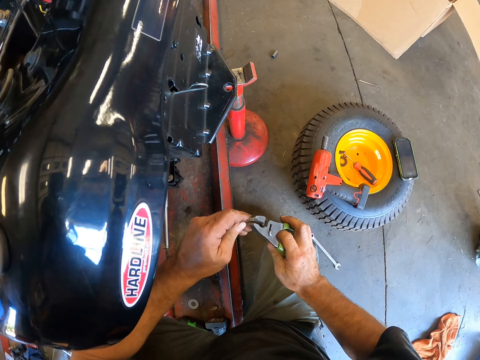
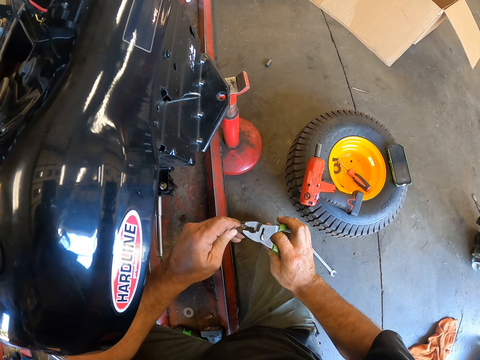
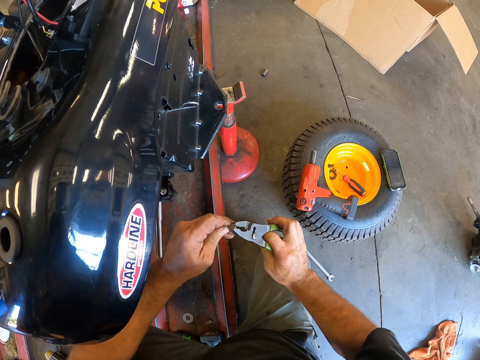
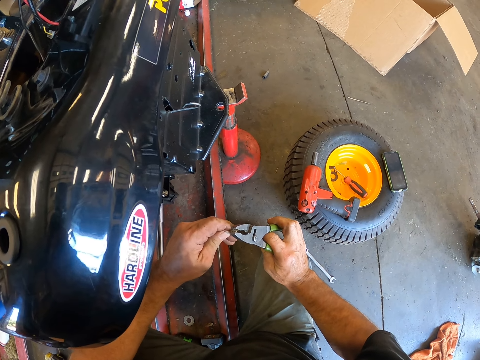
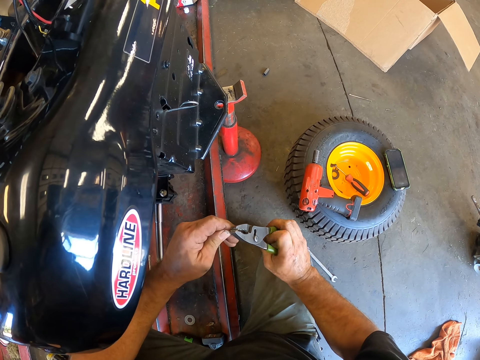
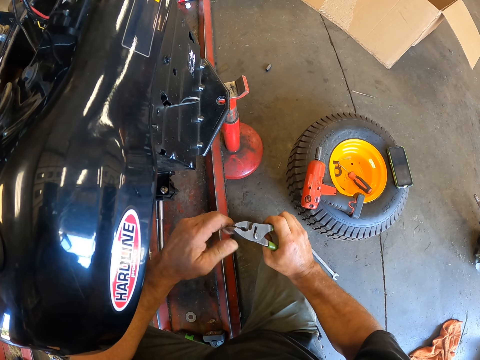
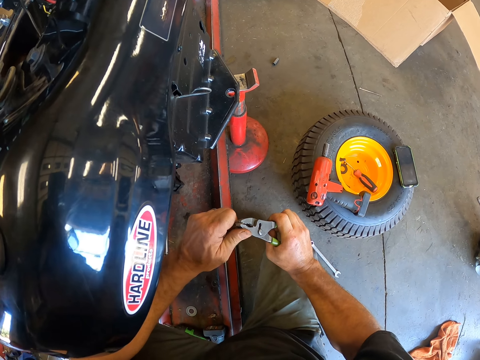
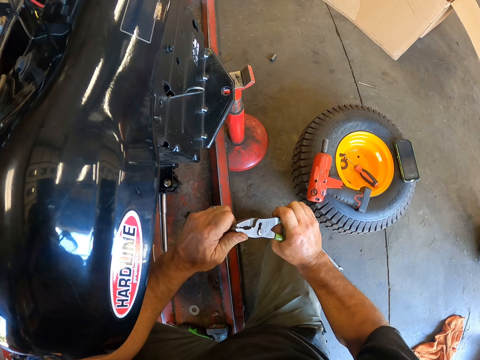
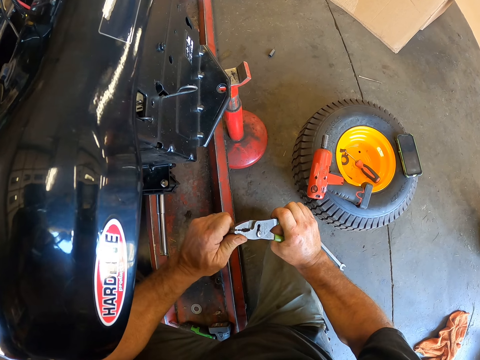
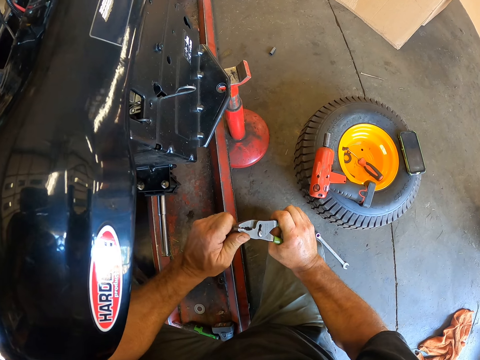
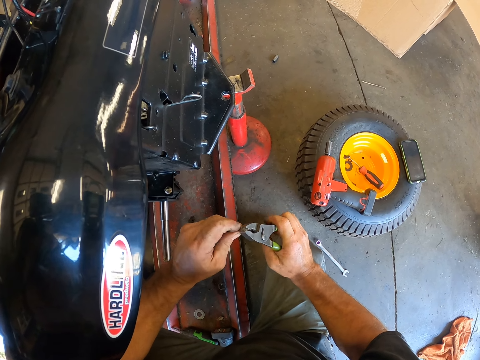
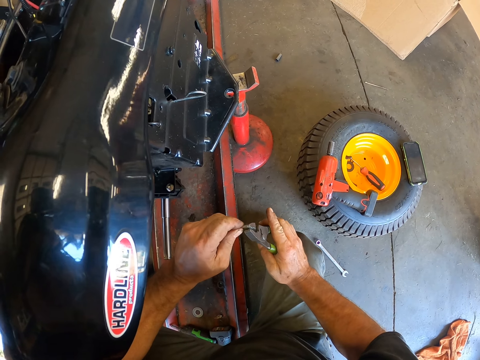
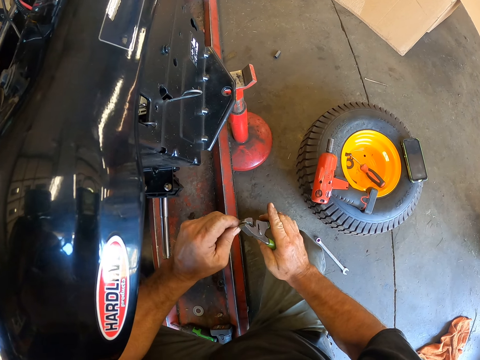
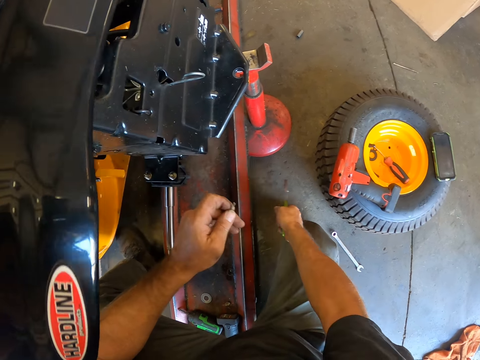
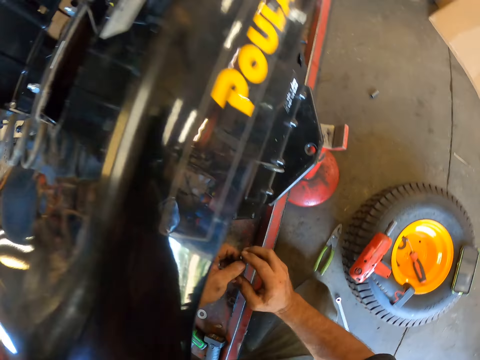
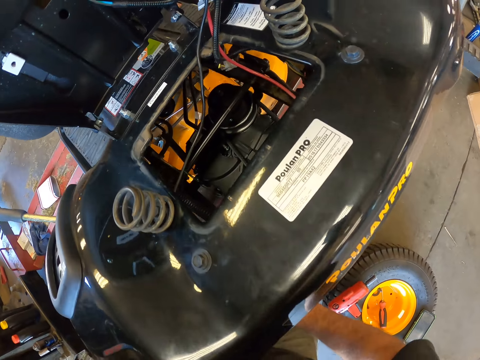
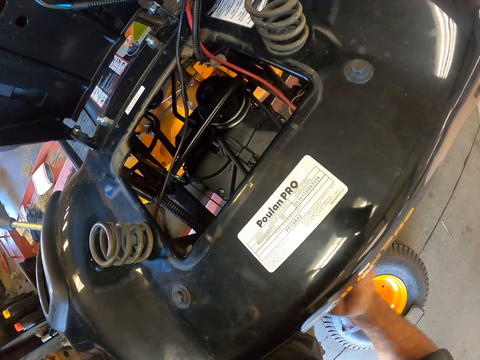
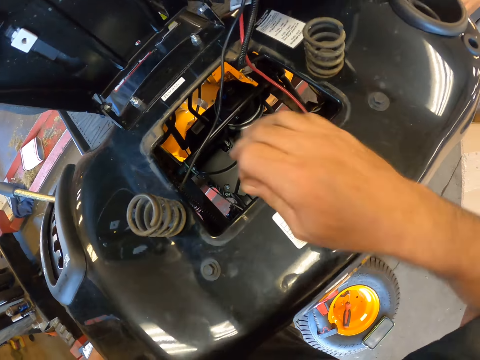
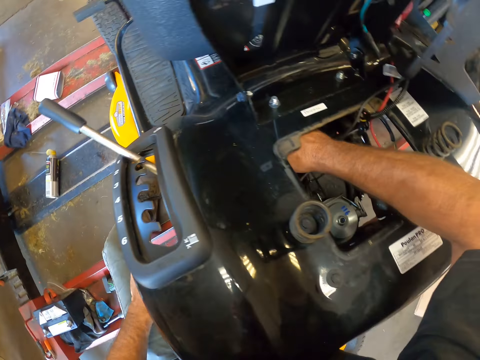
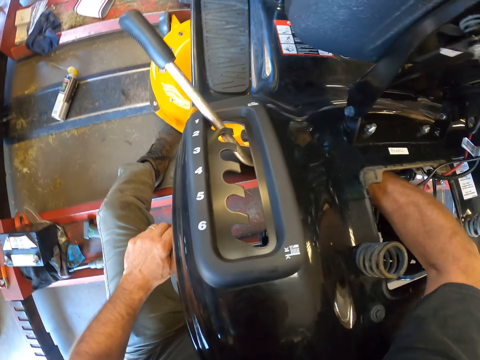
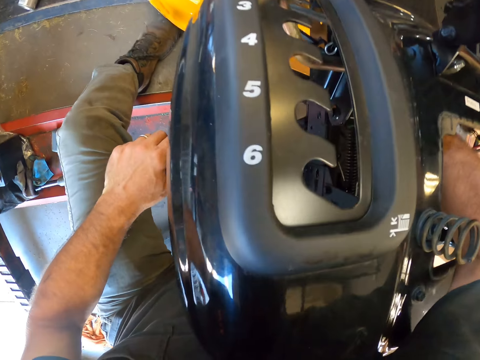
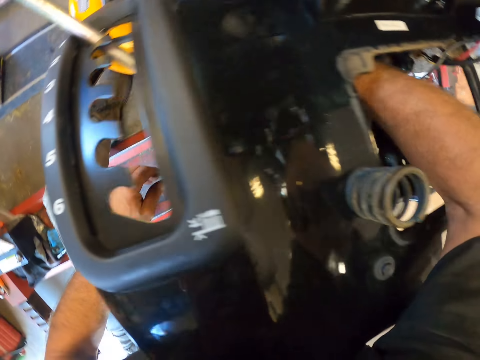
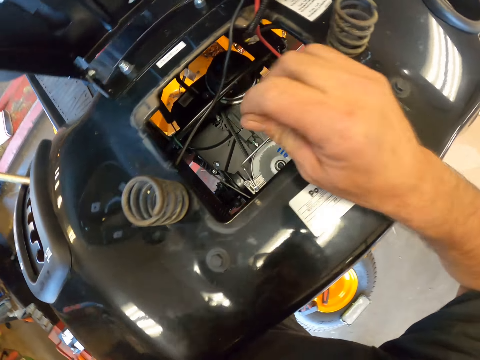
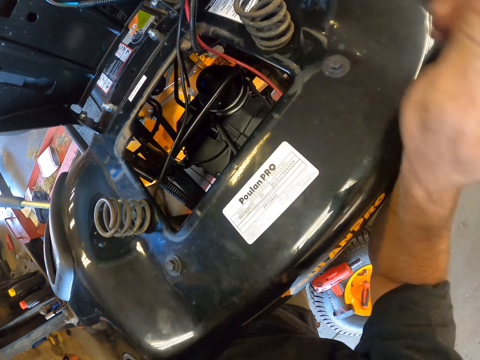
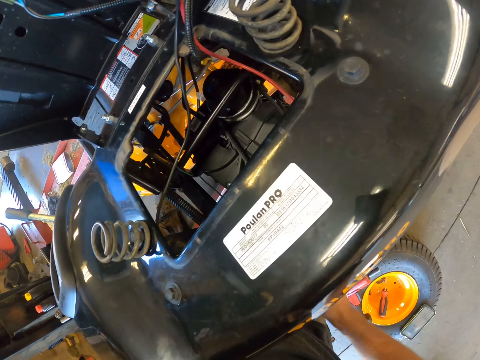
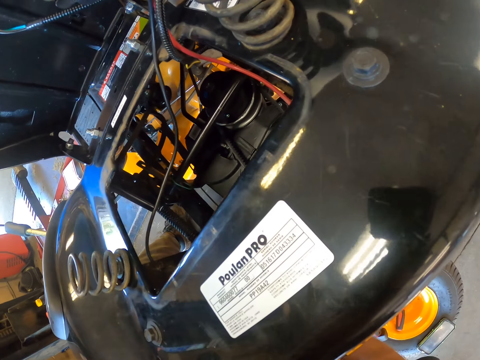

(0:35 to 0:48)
The camera wearer cuts a pin with scissors. He drops the plier in his right hand on the ground. He adjusts a machine with a hand. He places his right hand into the engine compartment of the lawn mower. He removes his right hand from the engine compartment of the lawn mower.

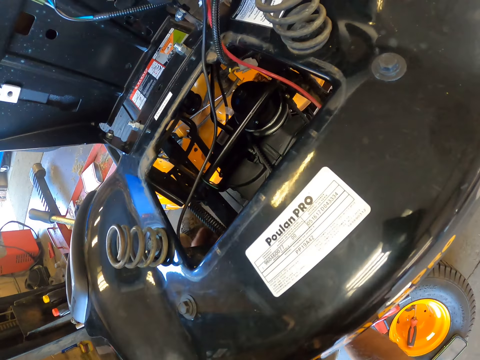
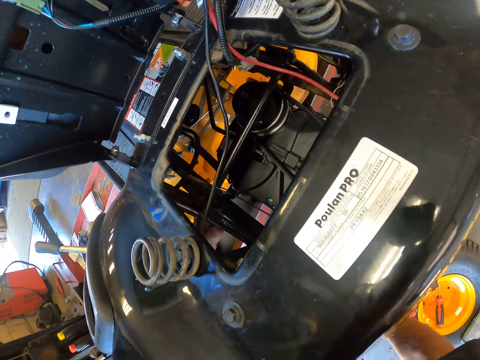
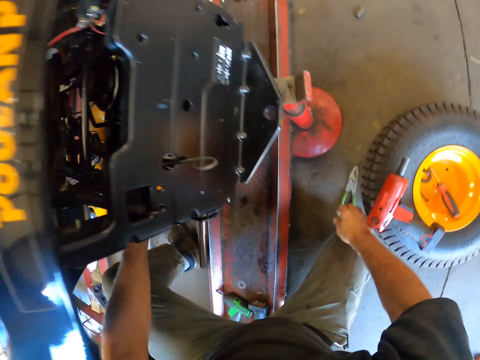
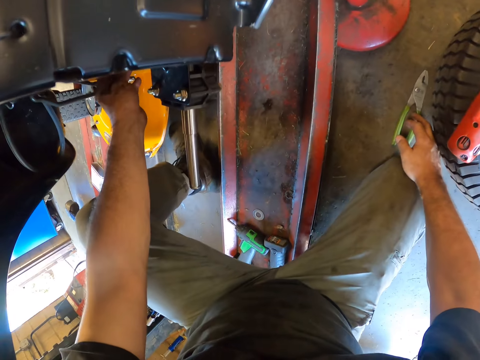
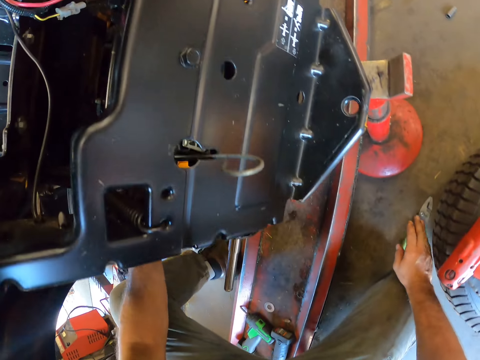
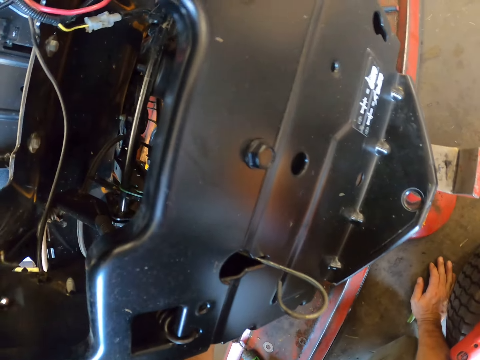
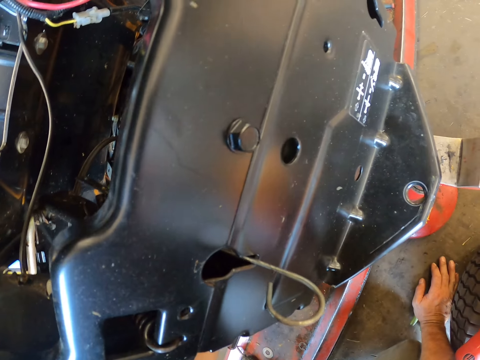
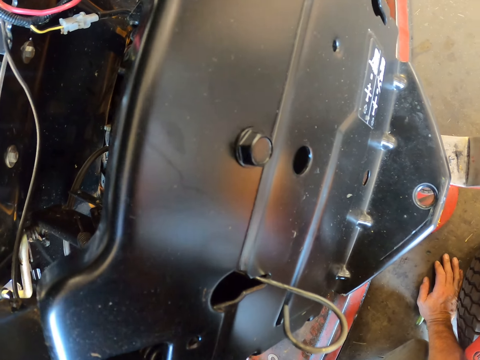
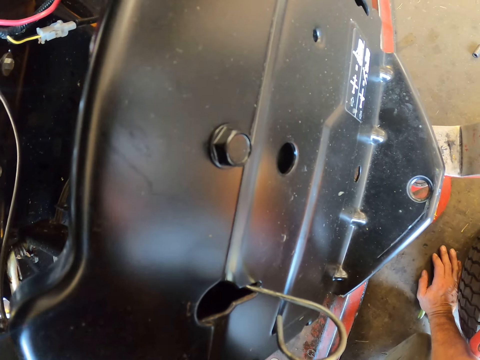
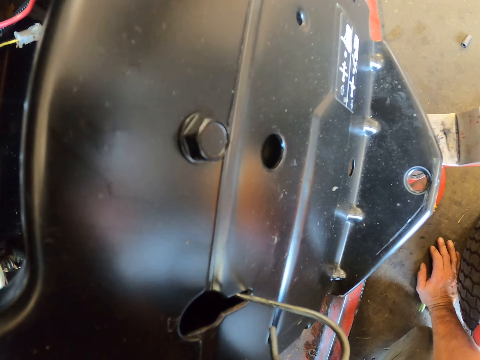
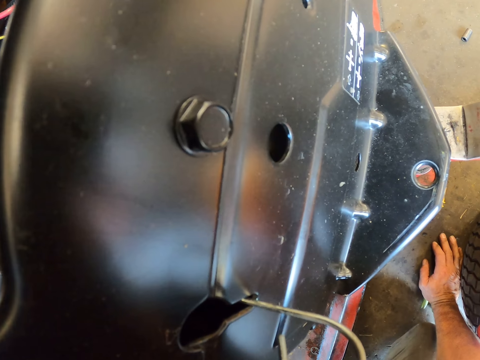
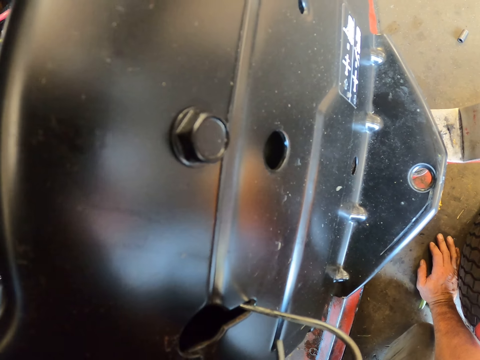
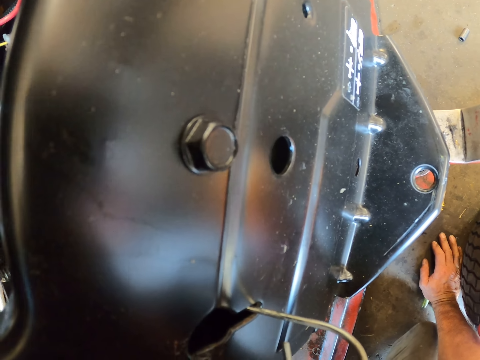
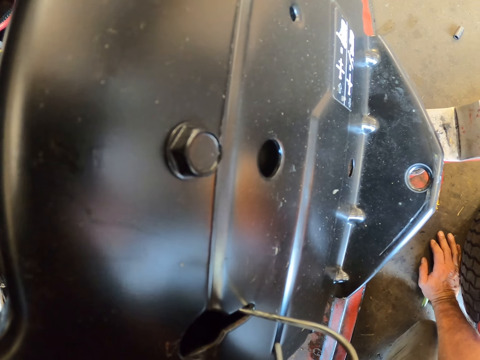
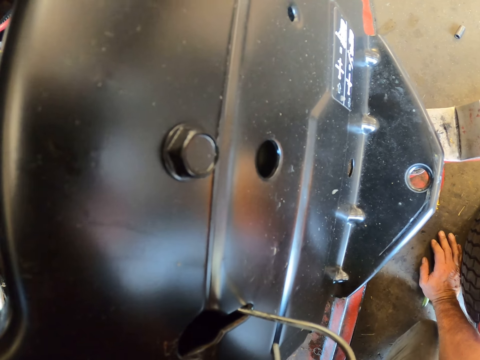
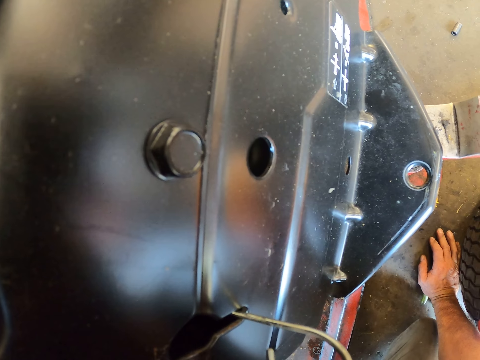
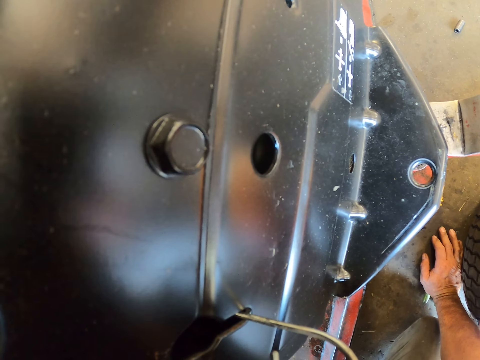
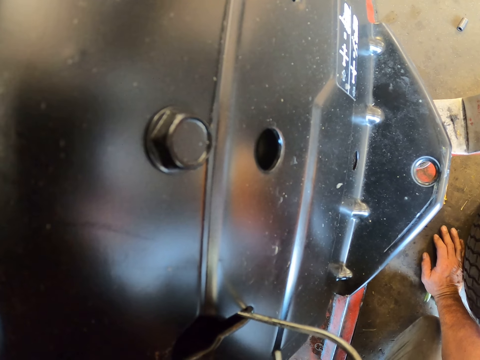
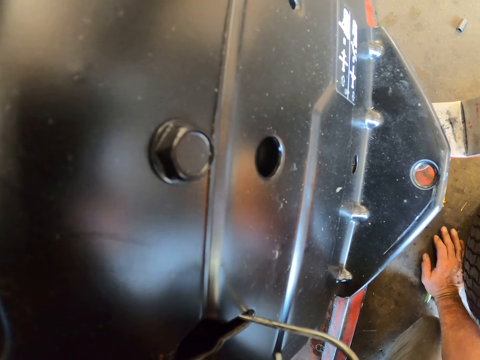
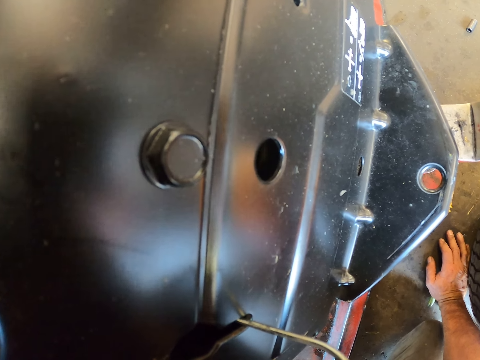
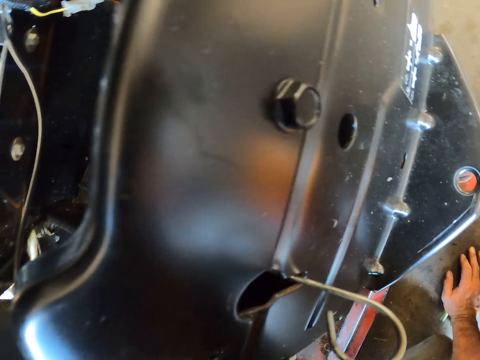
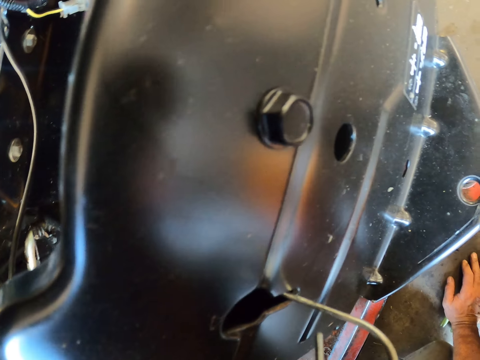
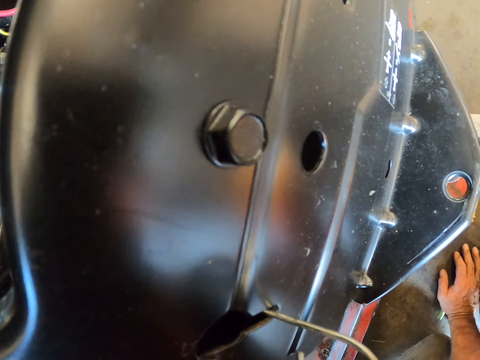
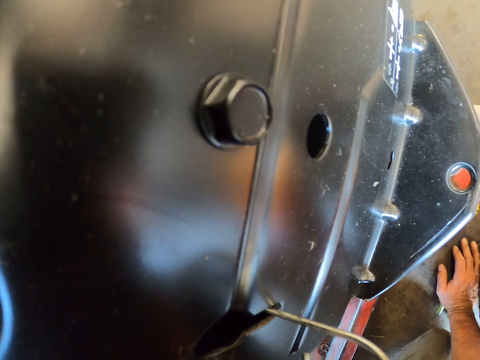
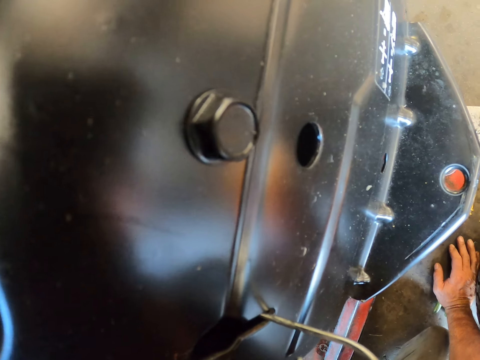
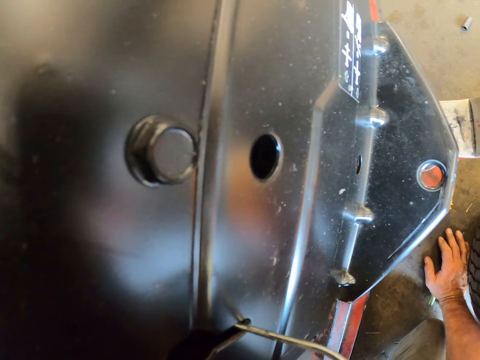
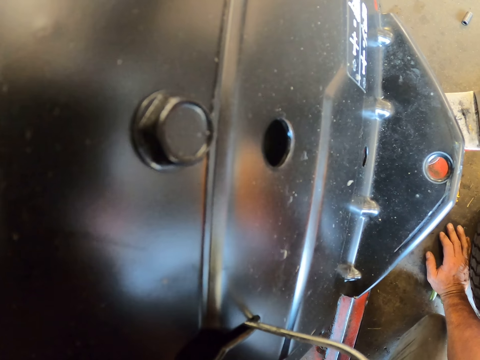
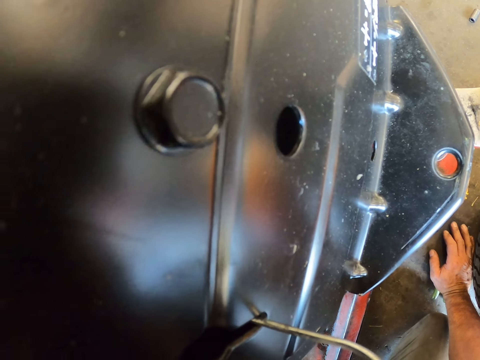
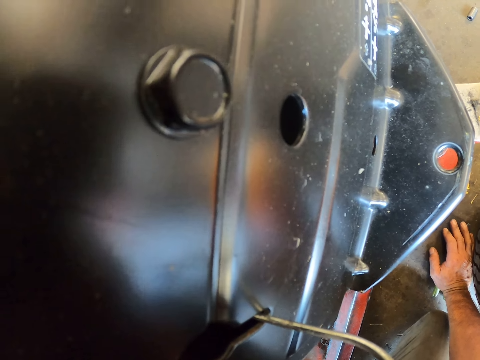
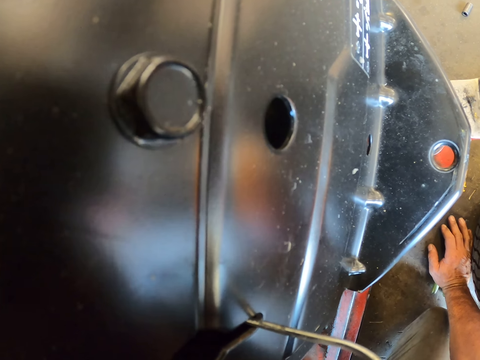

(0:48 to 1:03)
The camera wearer looks around a garage. He places his right hand on the ground. He adjusts a machine with a hand. He looks around the garage.
